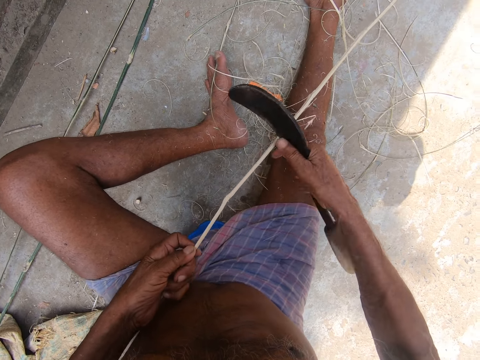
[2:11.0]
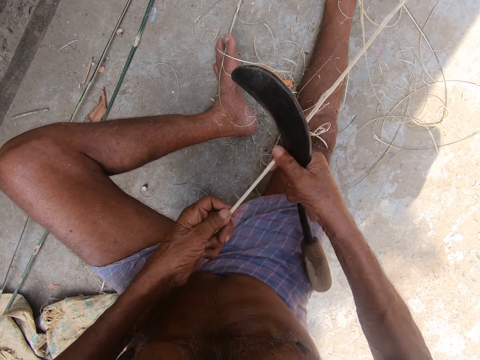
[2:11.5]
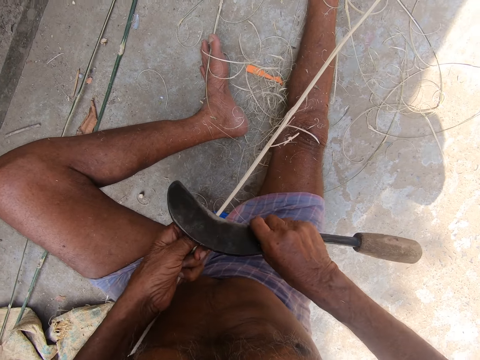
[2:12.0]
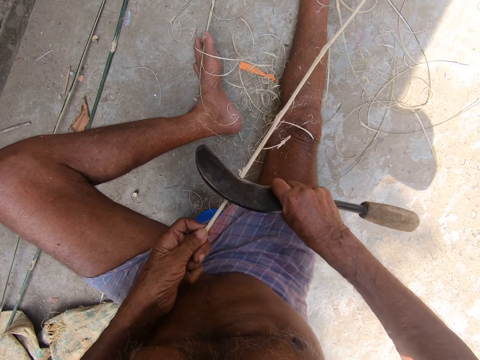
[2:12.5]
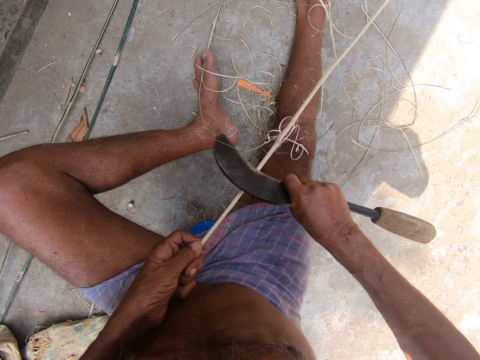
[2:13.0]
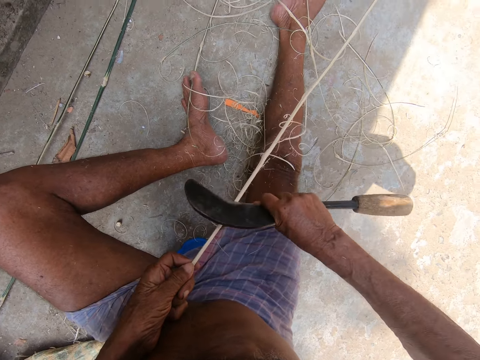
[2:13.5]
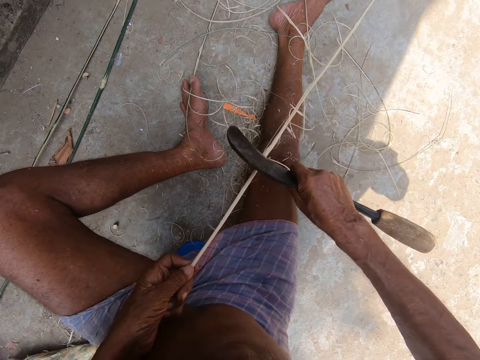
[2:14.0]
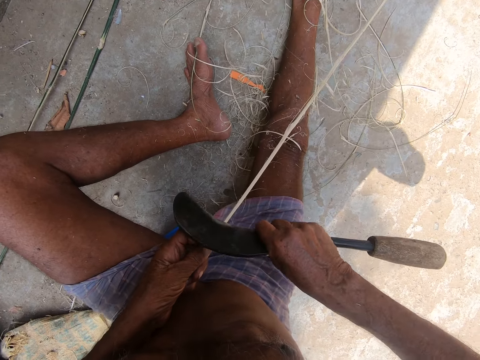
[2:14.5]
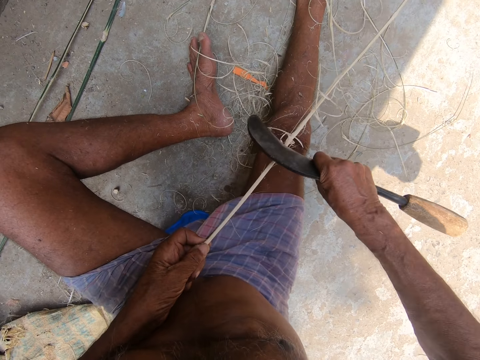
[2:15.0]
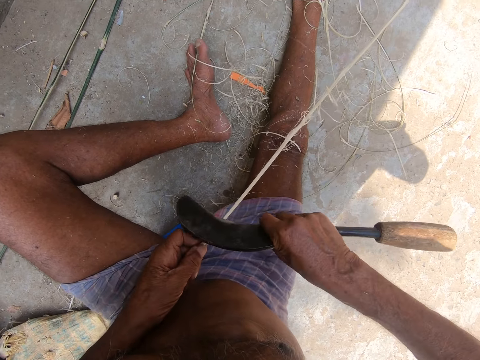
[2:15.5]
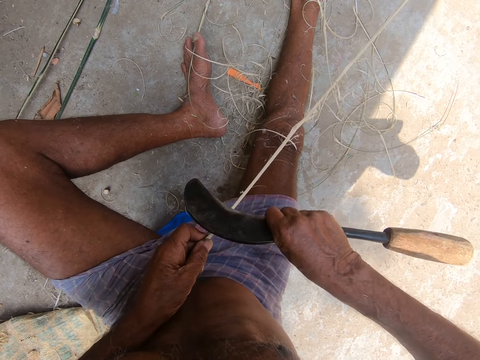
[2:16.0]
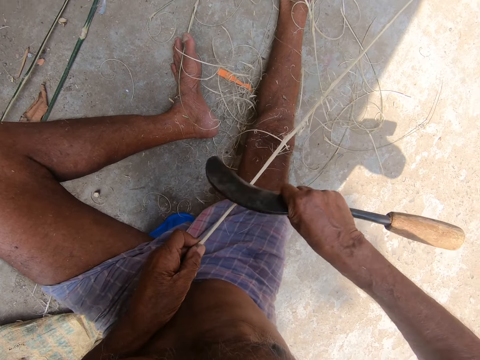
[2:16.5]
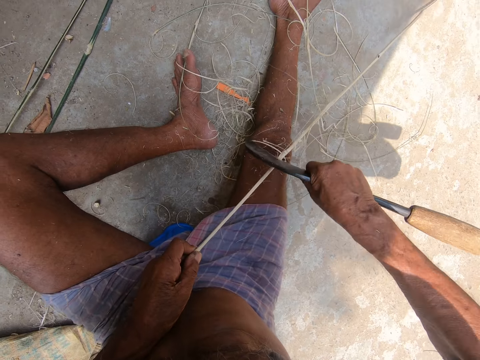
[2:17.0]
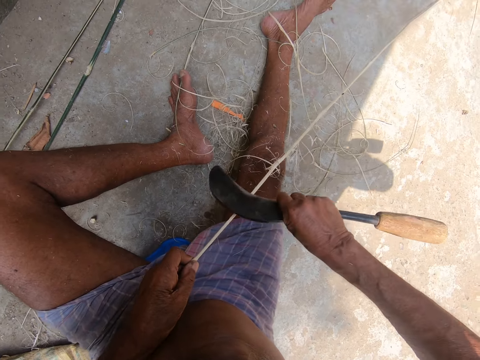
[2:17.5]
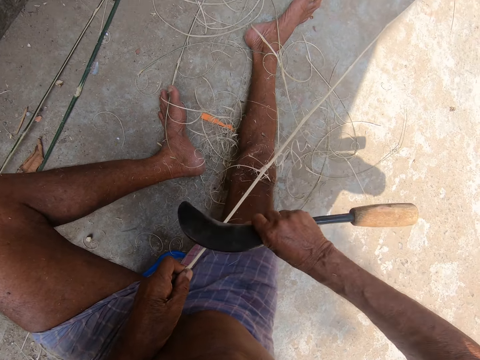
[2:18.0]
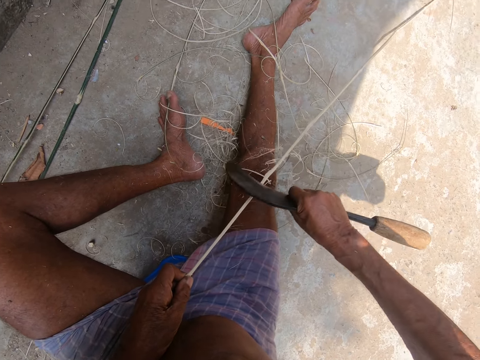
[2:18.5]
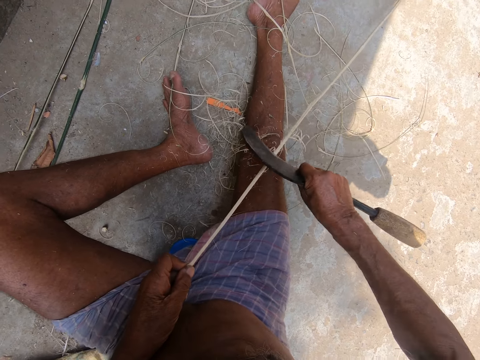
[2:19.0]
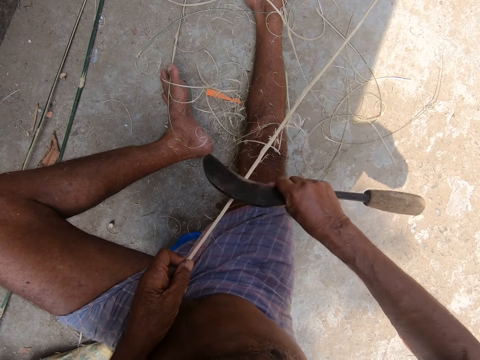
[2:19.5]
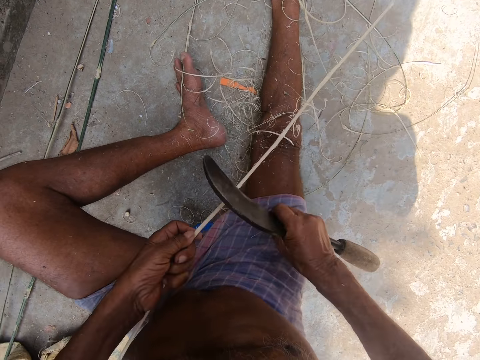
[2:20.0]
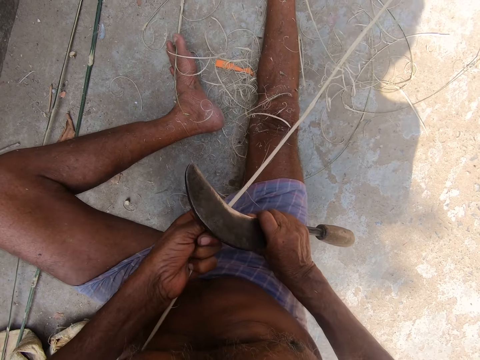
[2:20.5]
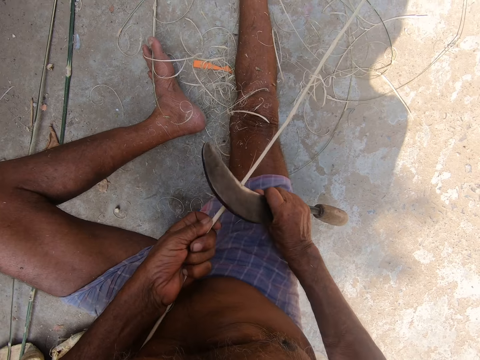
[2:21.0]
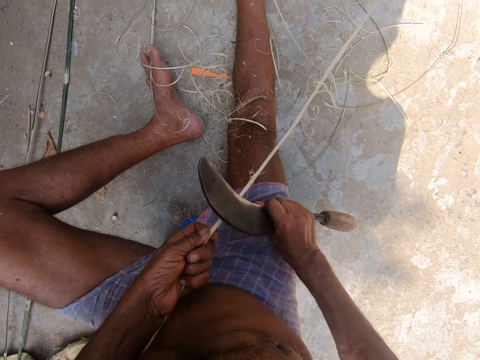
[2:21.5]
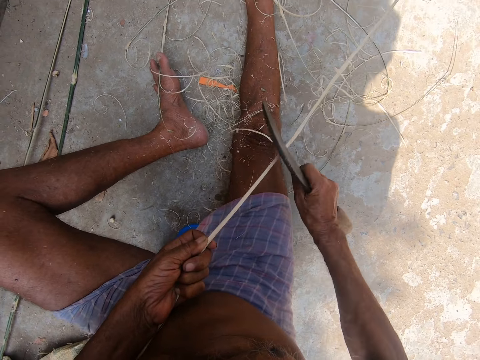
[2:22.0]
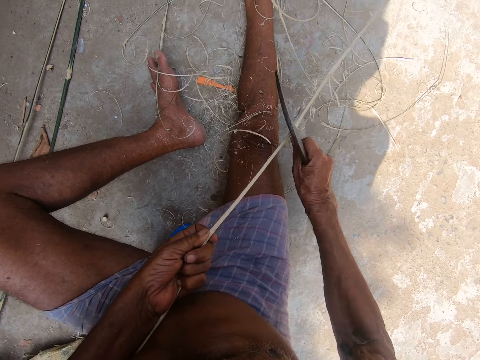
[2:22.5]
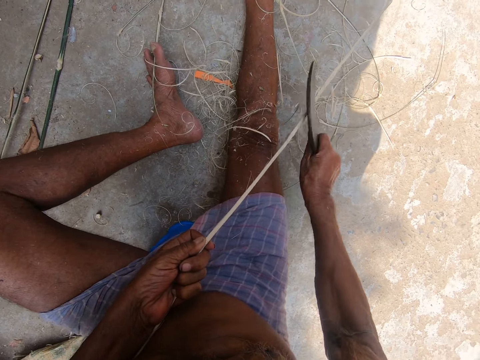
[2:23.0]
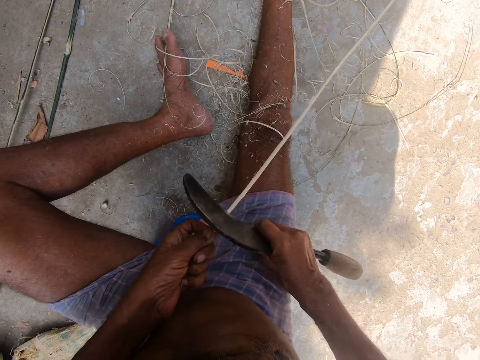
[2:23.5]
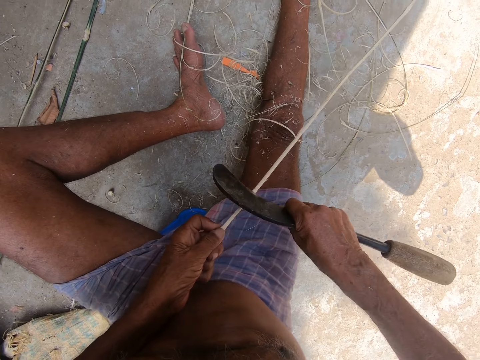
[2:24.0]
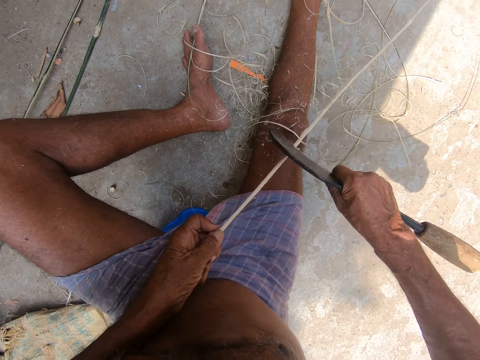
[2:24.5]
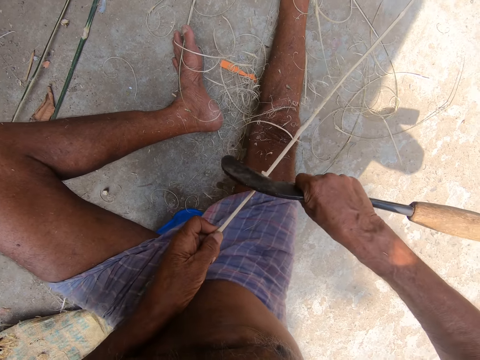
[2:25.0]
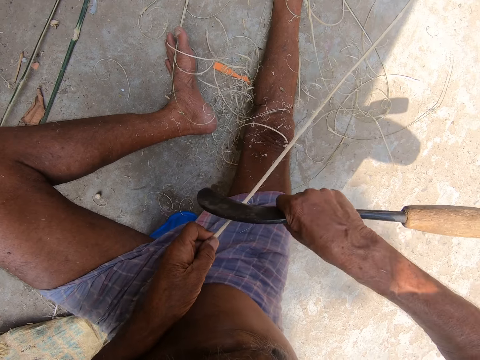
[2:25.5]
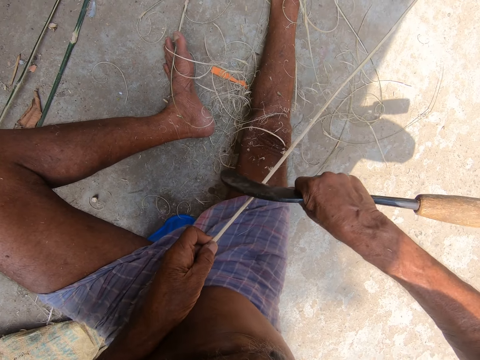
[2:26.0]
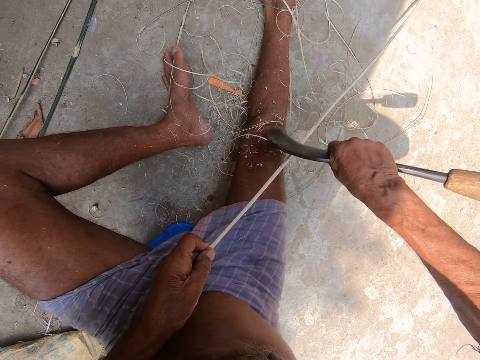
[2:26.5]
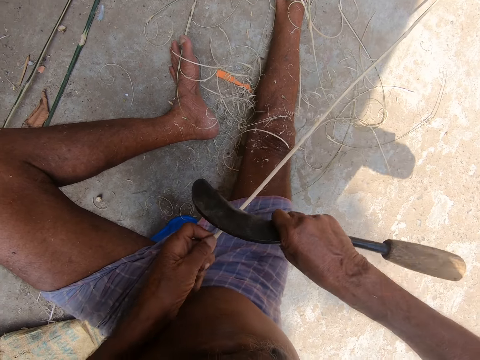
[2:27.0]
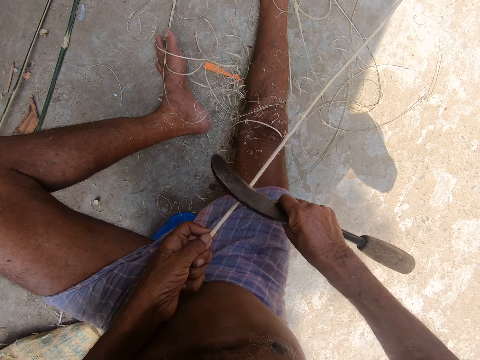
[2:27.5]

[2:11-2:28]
The camera wearer nips the bamboo stick with both hands. They sharpen the bamboo stick with a sickle. They remove the sickle from the bamboo stick with the right hand. They sharpen the bamboo stick with the sickle.

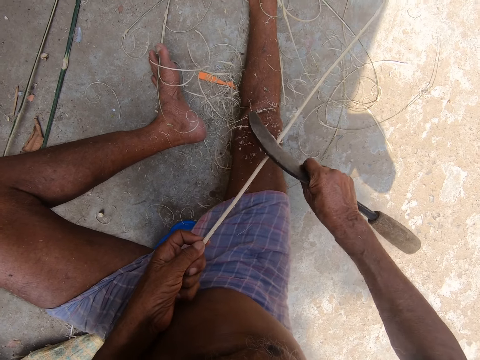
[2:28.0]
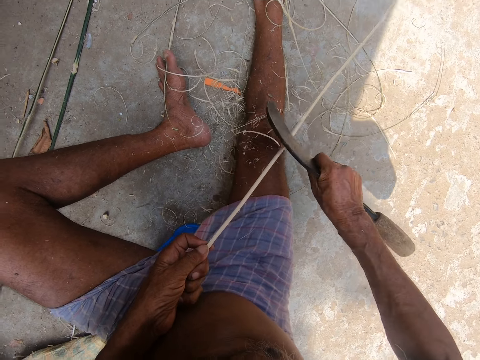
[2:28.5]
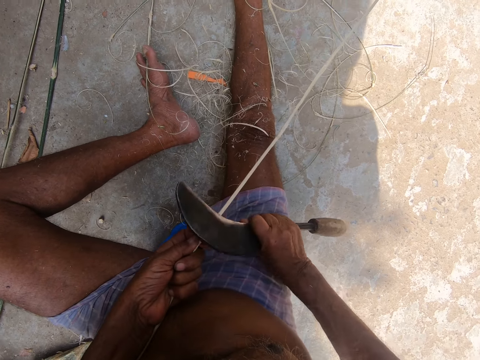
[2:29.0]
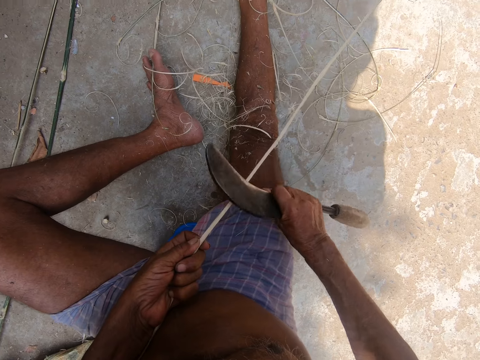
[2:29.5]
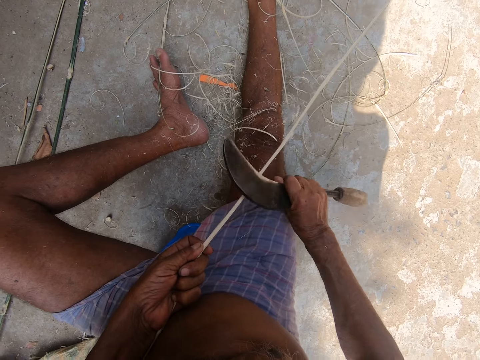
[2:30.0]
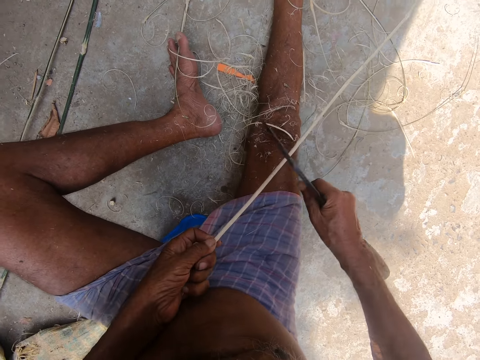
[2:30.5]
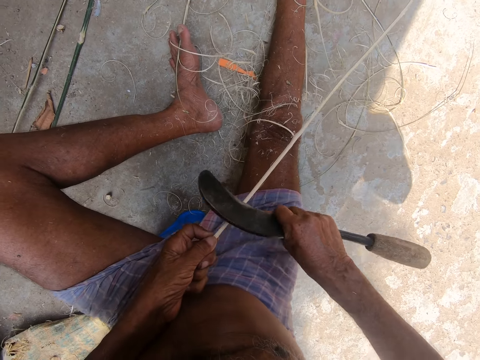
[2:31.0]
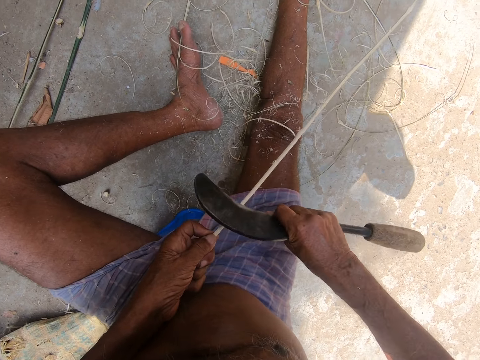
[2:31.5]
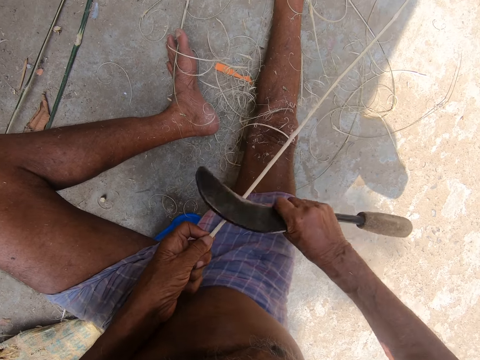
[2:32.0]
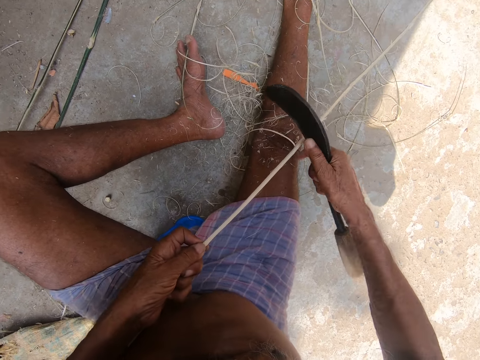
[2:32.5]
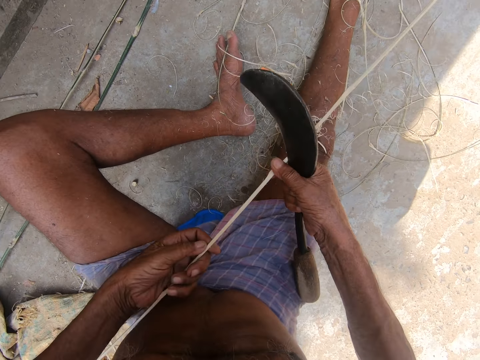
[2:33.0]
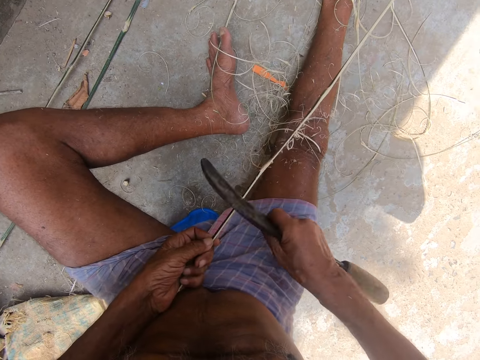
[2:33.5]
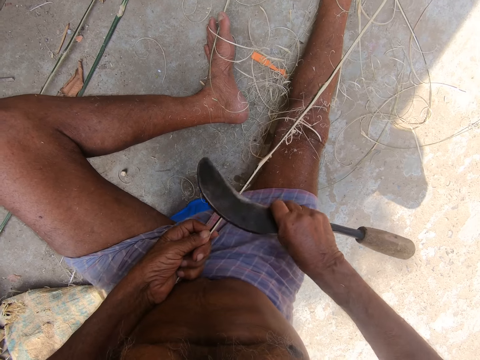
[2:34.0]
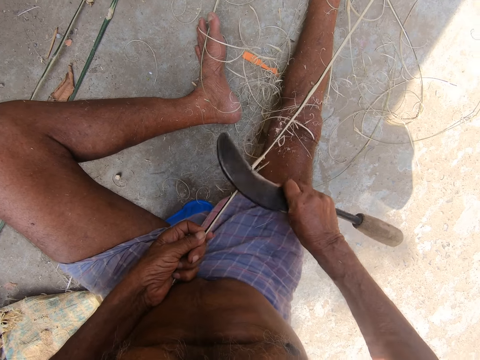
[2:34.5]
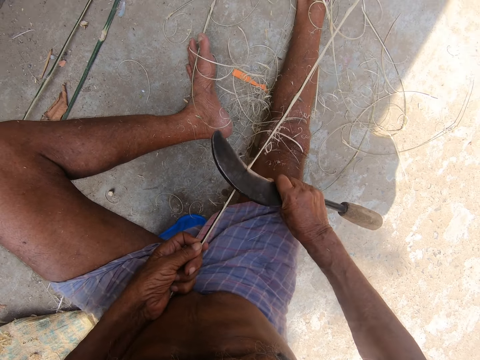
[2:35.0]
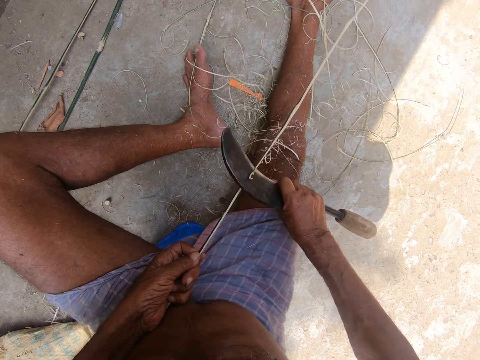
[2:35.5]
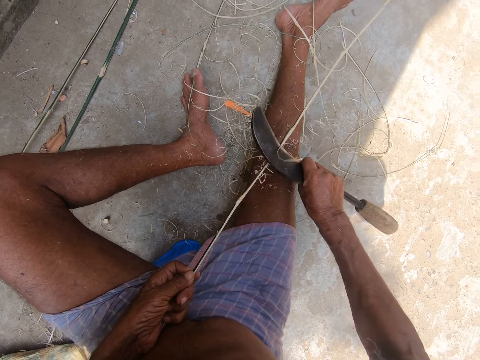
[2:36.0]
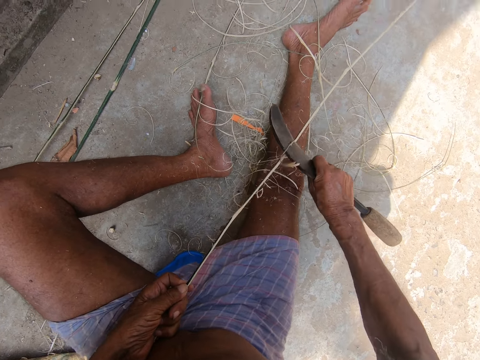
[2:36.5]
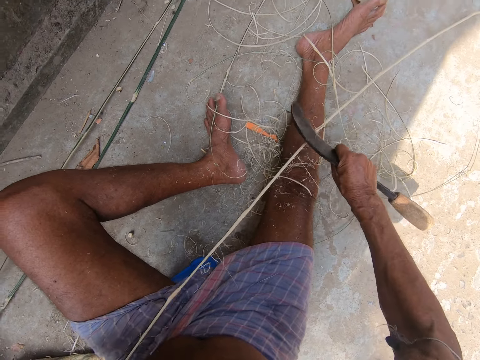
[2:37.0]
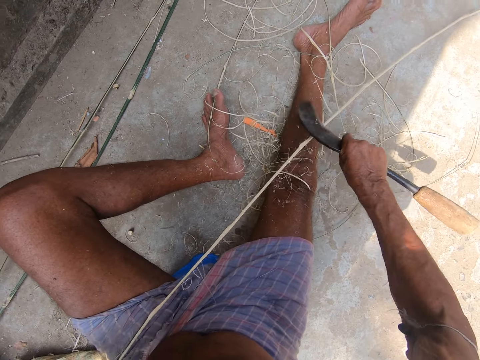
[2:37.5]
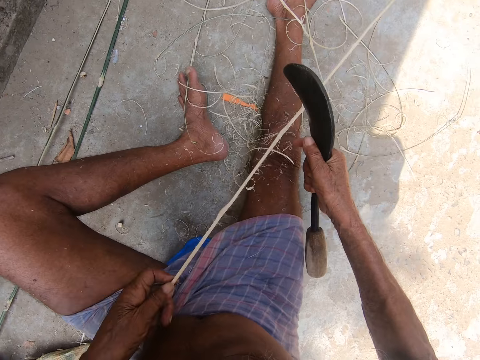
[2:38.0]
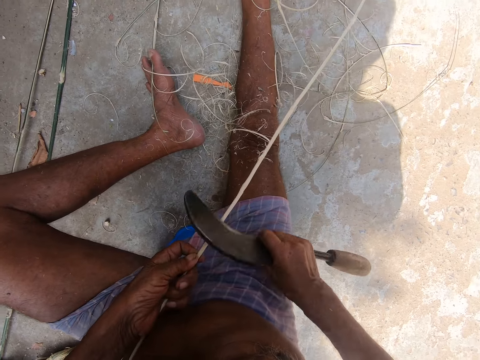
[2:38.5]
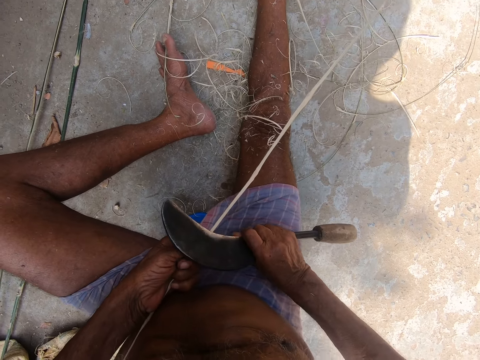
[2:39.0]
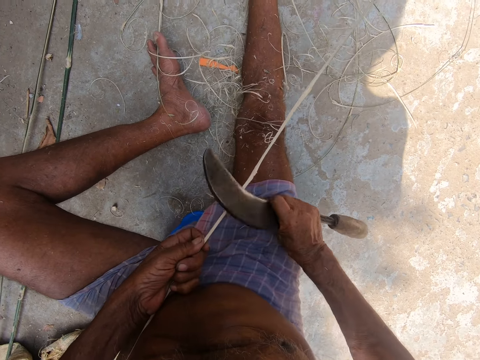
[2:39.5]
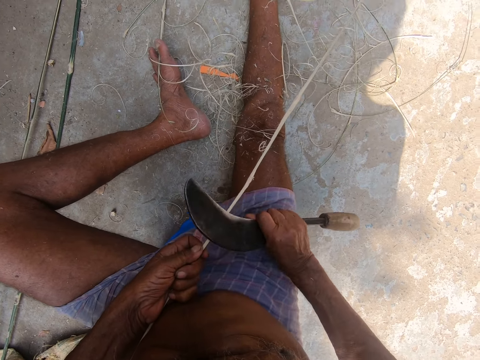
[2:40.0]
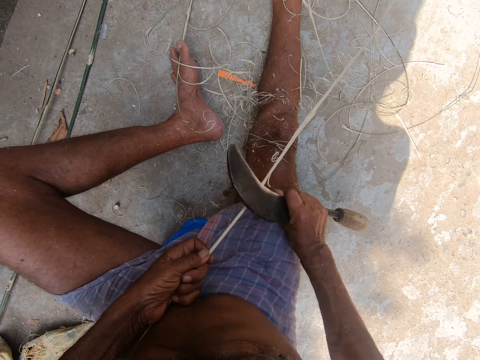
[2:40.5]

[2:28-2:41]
The camera wearer stares at the bamboo stick in hand. They sharpen the bamboo stick with a sickle. They nip the bamboo stick with the left hand. They sharpen the bamboo stick with the sickle.
